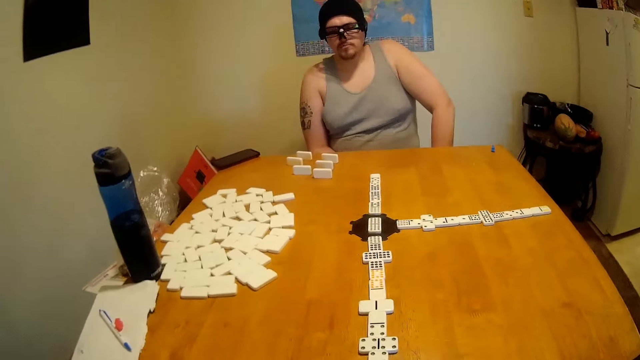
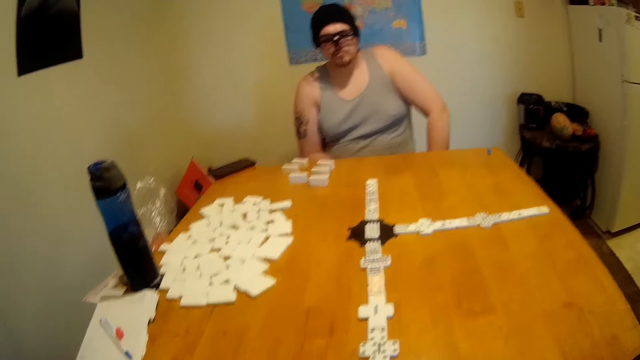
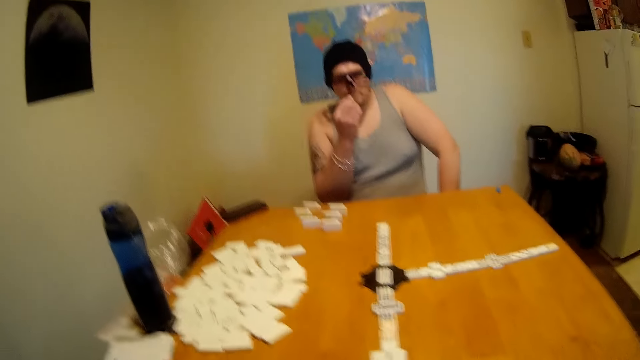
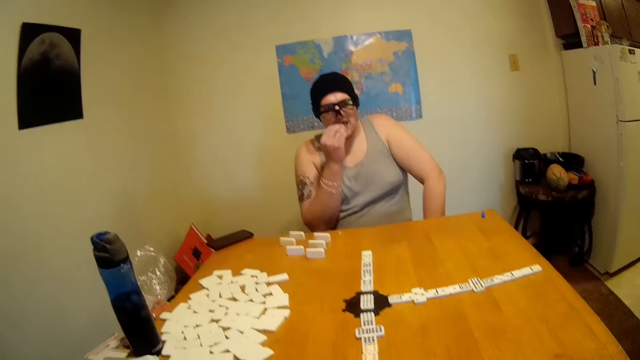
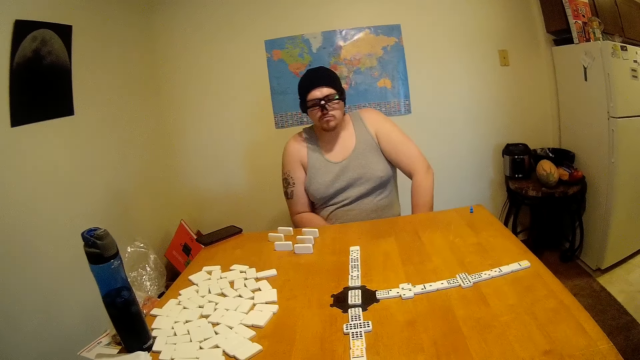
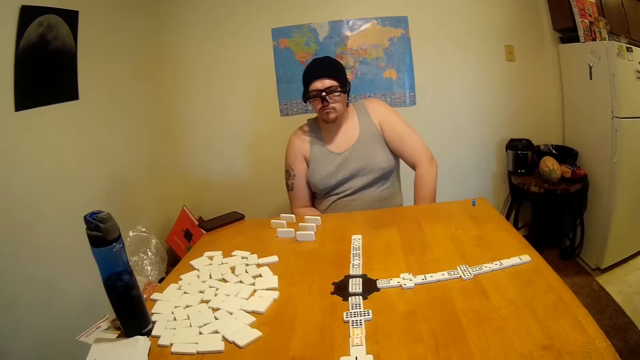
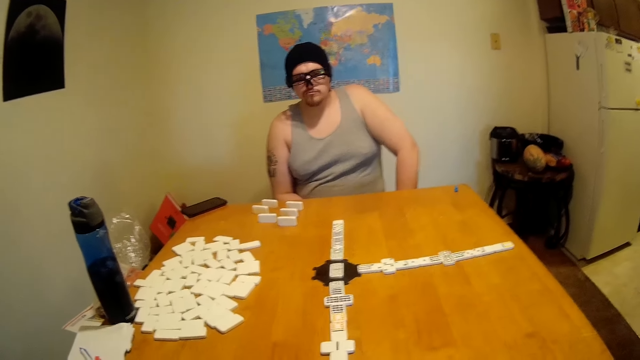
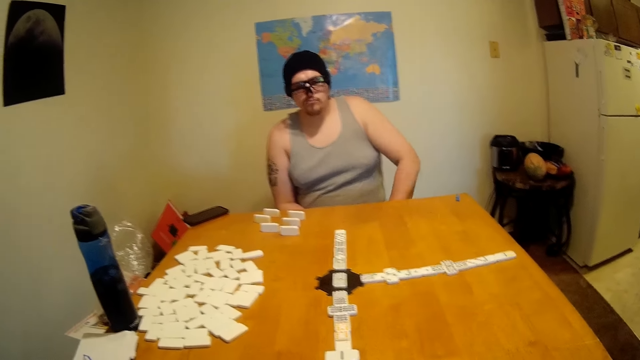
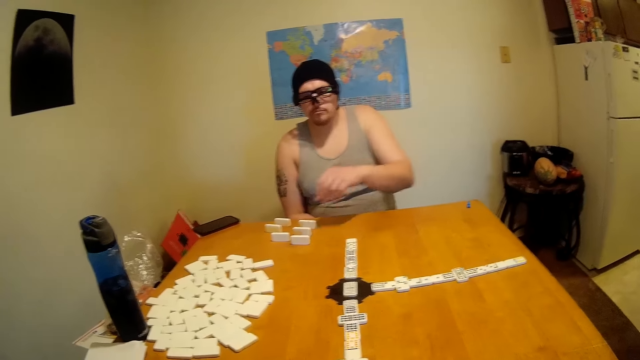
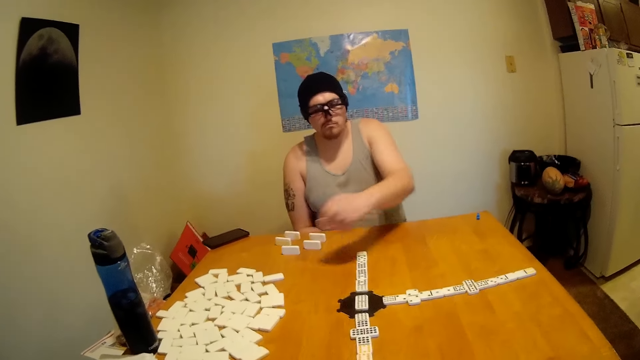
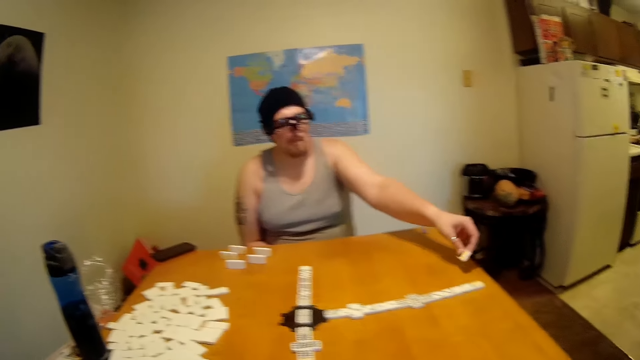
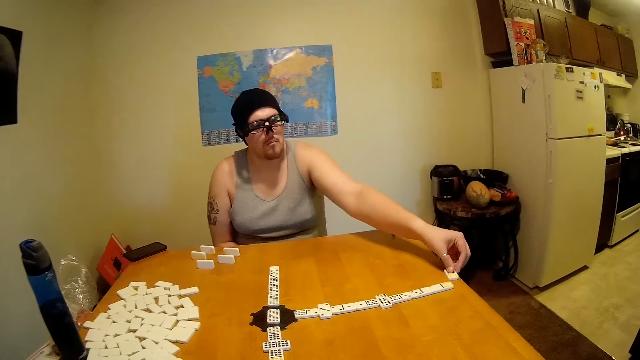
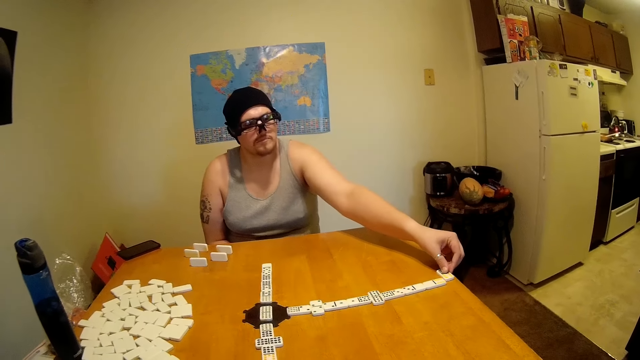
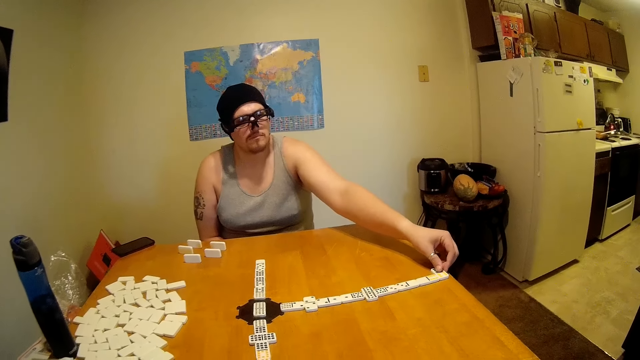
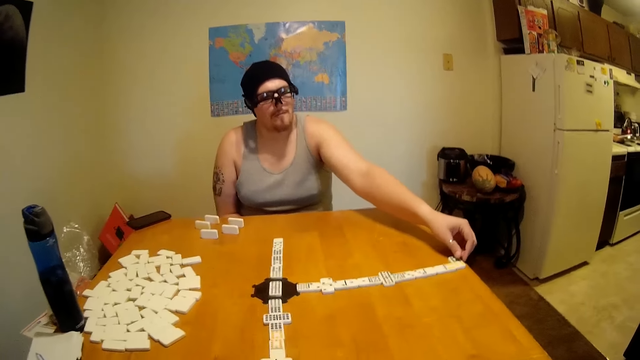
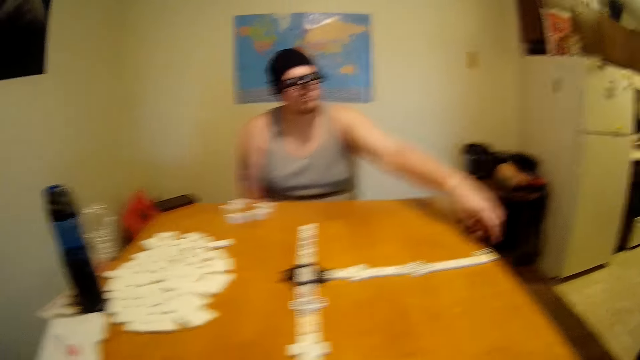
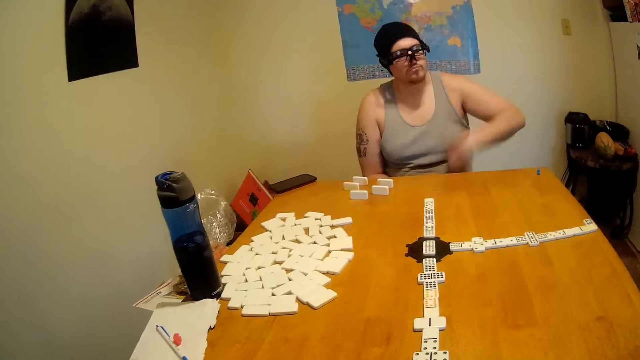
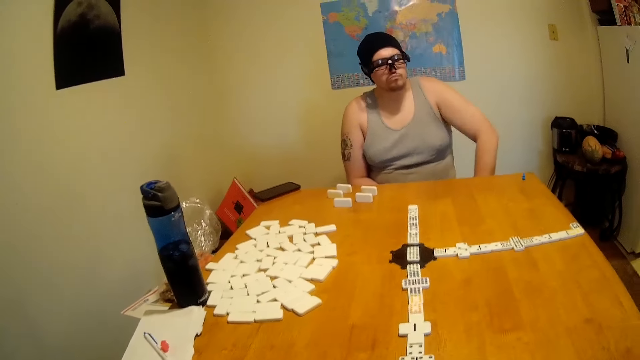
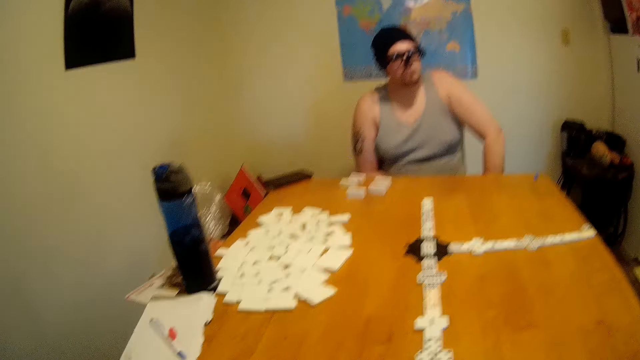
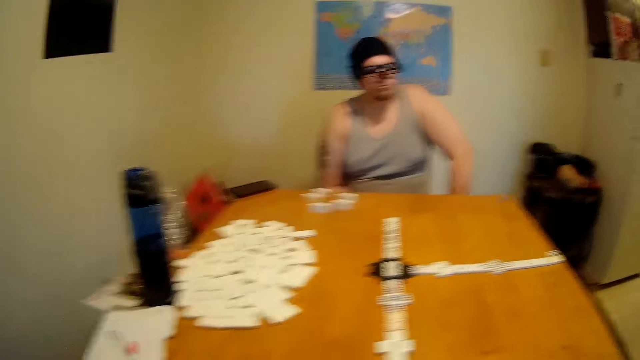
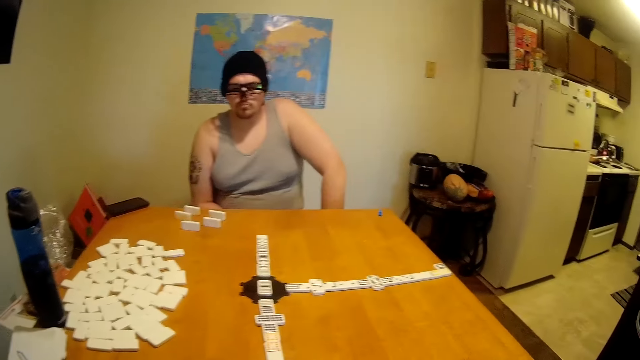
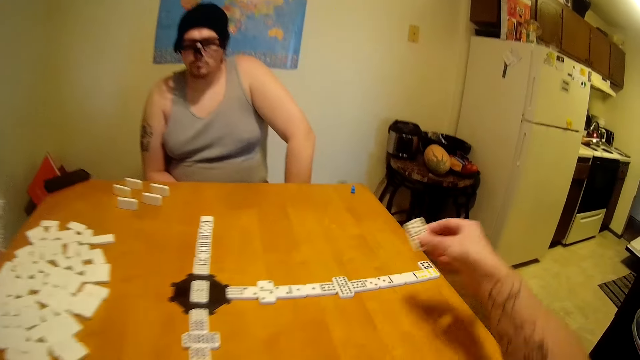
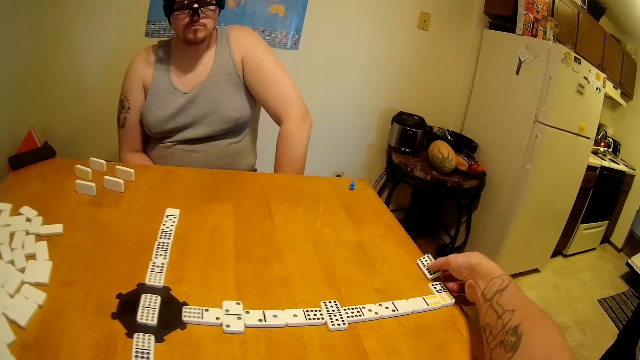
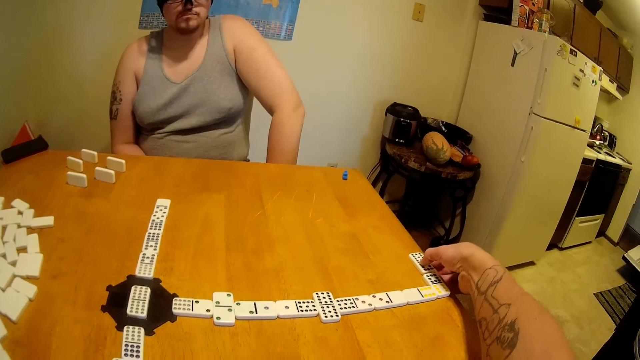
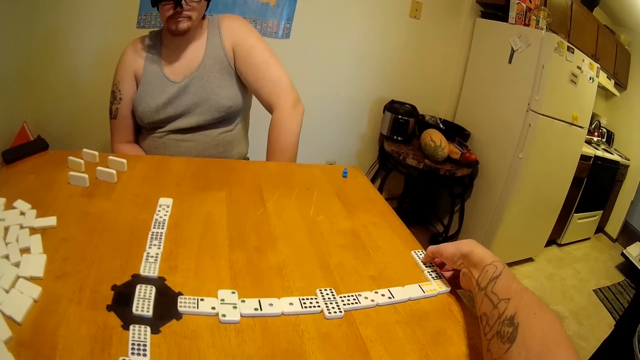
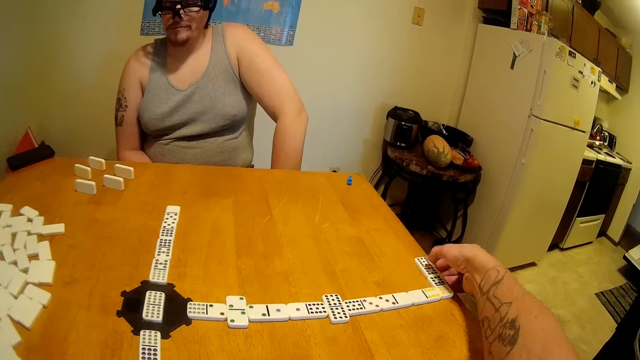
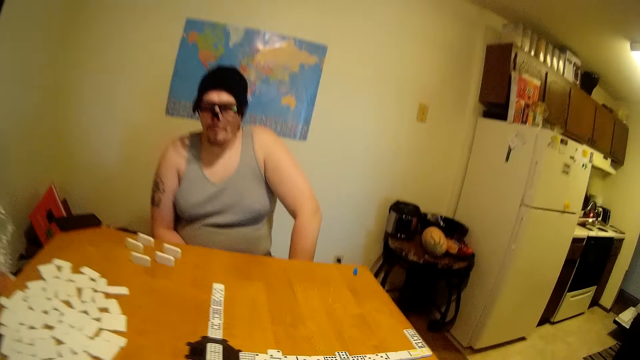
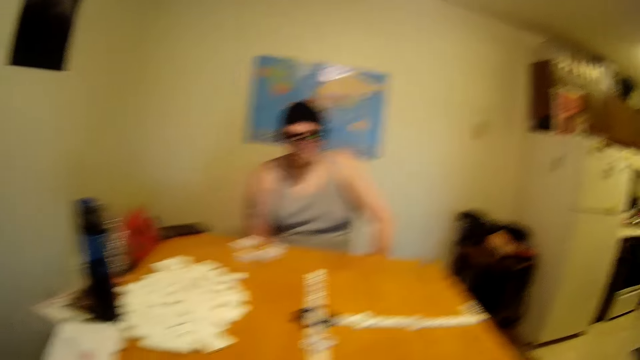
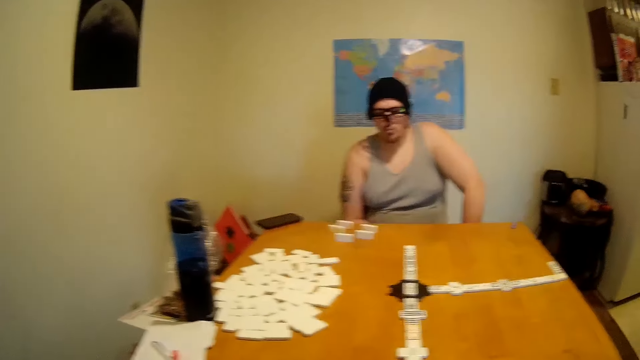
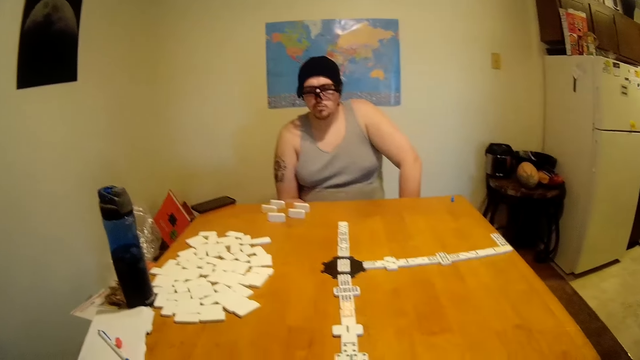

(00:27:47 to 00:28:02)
A man eats a snack. The man looks around the table. The man lifts a tile from the table and places the tile at the end of a domino chain. The man looks around the table. The camera wearer looks around the table. They place a tile at the end of the domino chain. The man looks around the table. The camera wearer looks around the table.

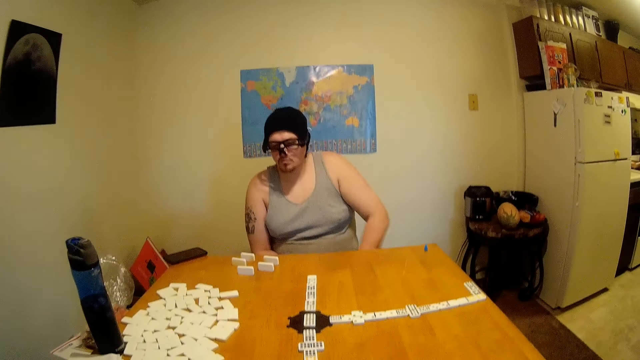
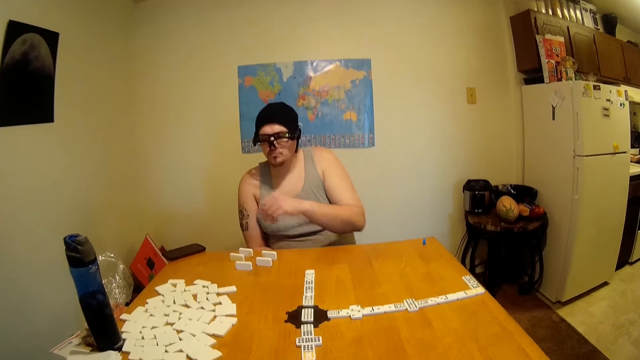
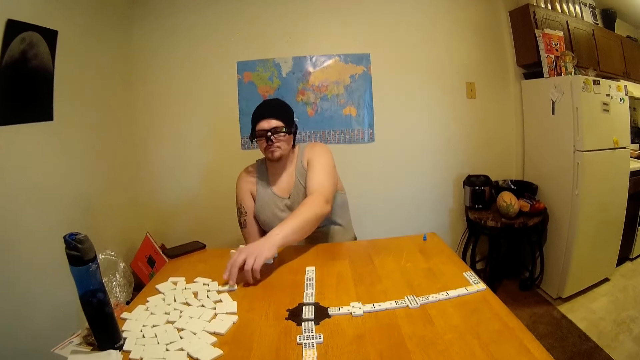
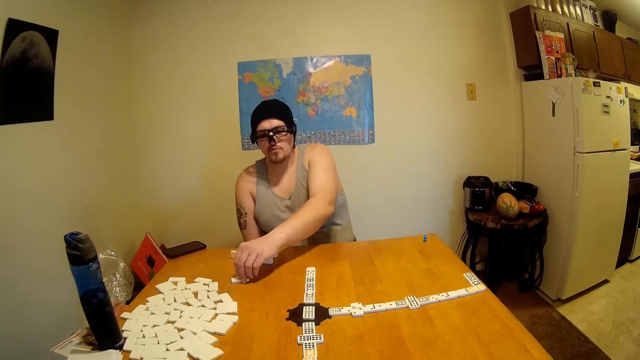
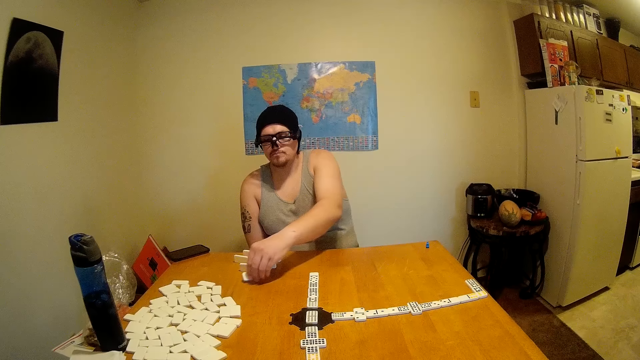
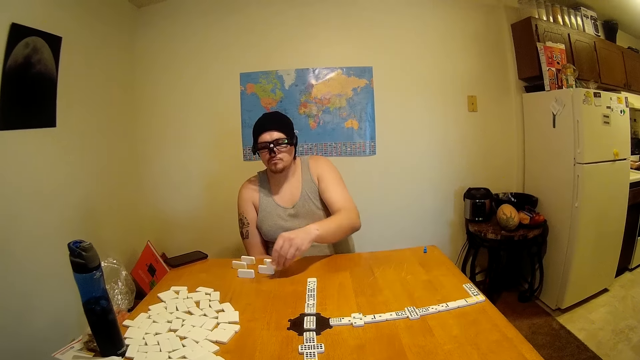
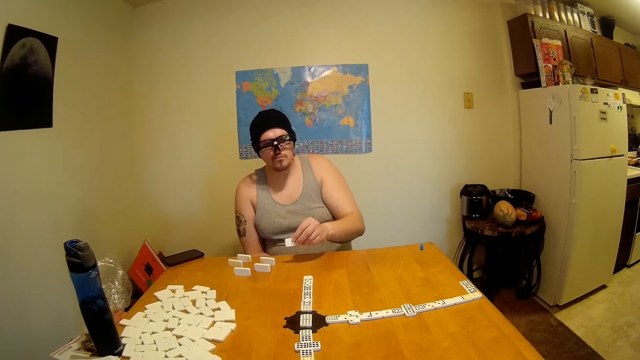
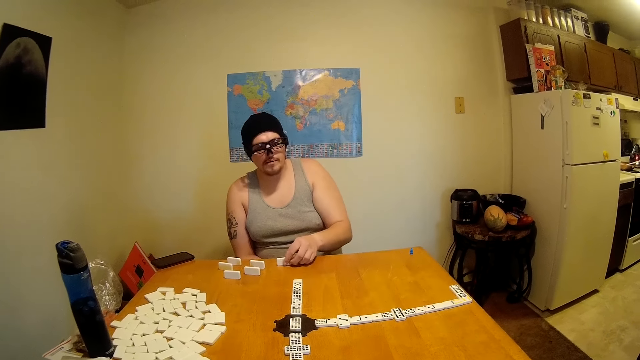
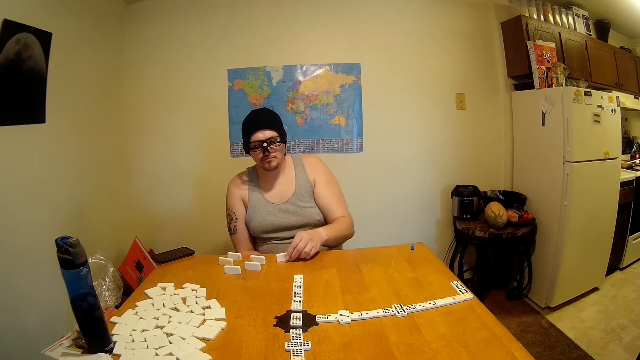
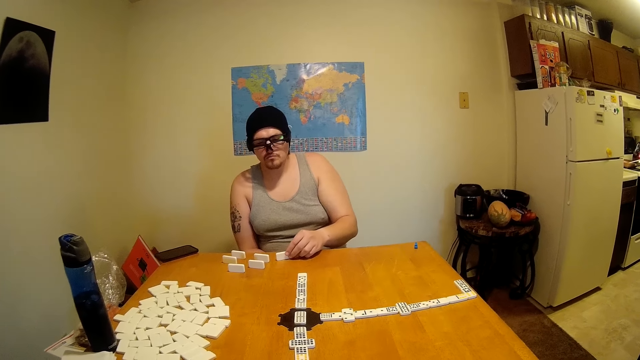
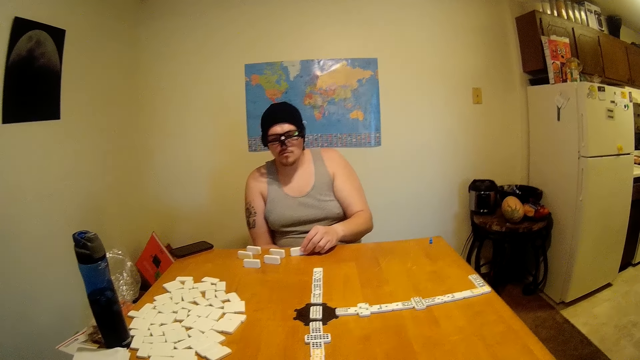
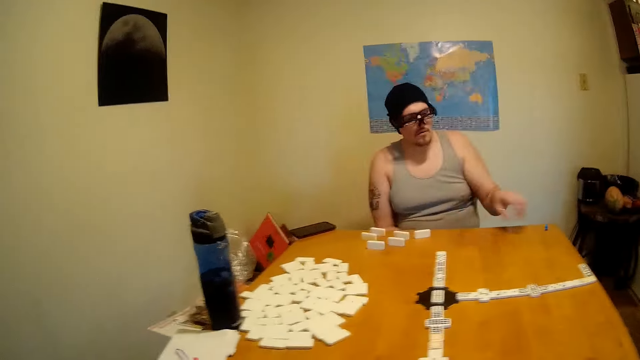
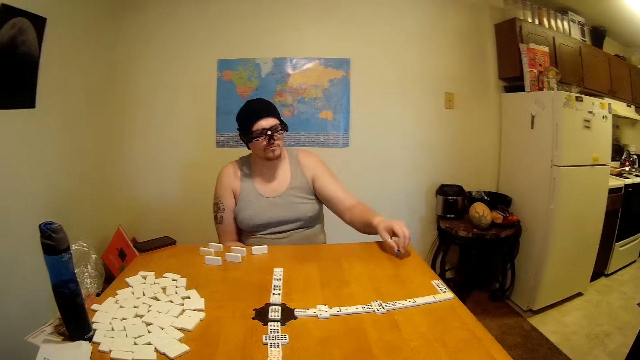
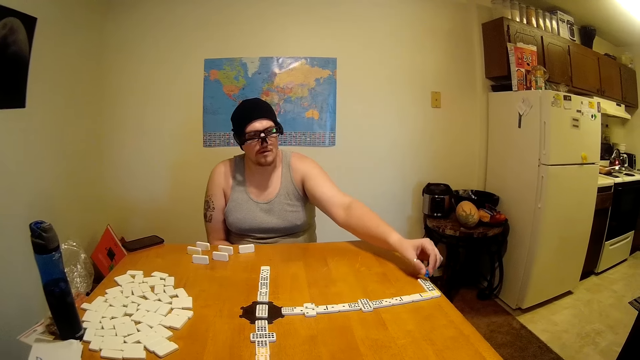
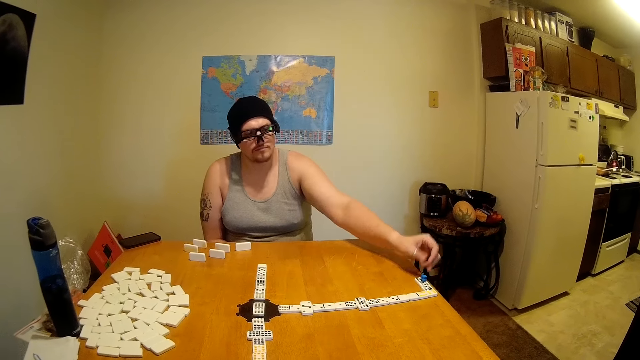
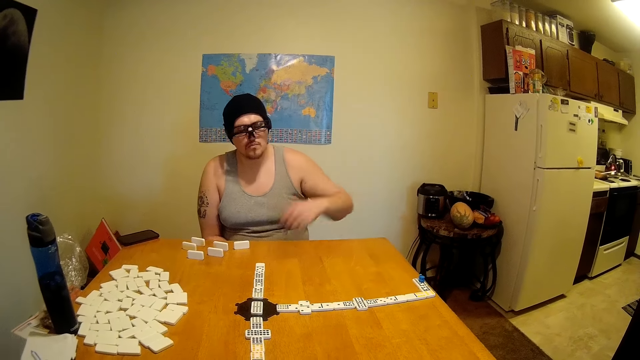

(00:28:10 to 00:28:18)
A man moves a tile on the table. The man lifts a tile or rectangular dice from the table, drops the rectangular dice, and hits the tile on the table. The man looks around the table. The man lifts a marker from the table and places the marker on a domino chain.
